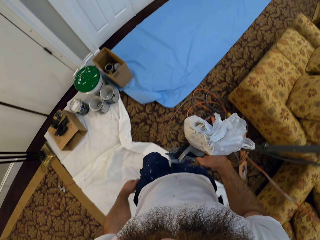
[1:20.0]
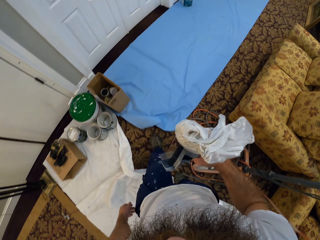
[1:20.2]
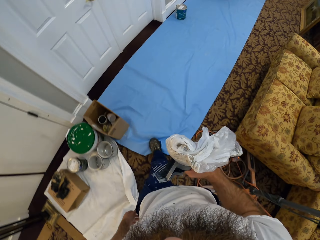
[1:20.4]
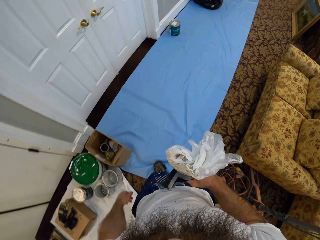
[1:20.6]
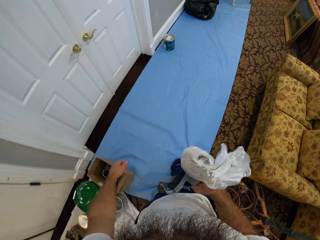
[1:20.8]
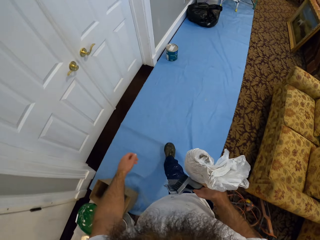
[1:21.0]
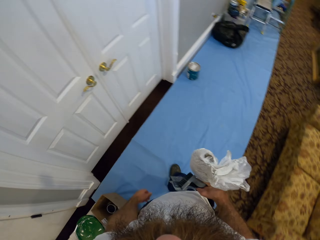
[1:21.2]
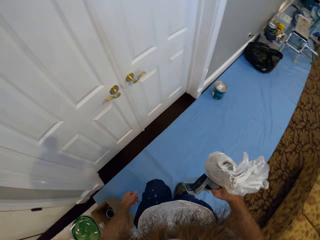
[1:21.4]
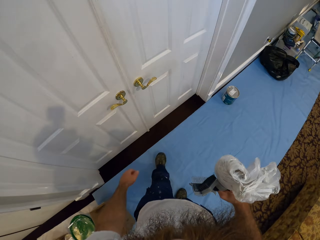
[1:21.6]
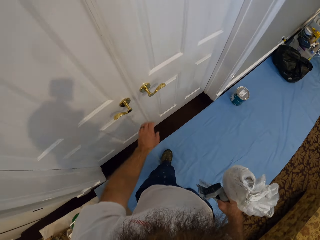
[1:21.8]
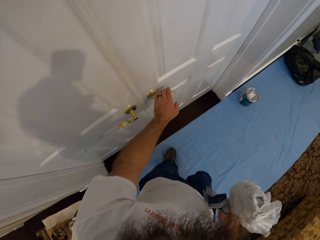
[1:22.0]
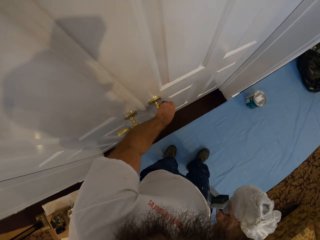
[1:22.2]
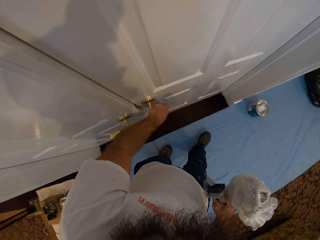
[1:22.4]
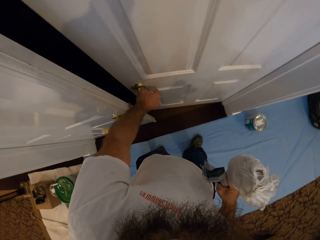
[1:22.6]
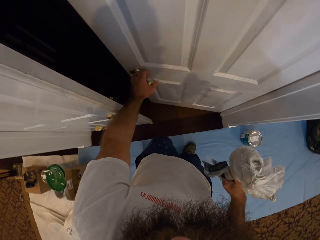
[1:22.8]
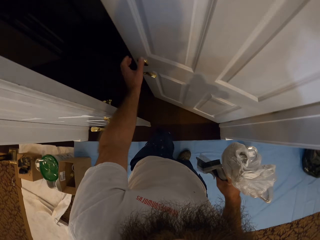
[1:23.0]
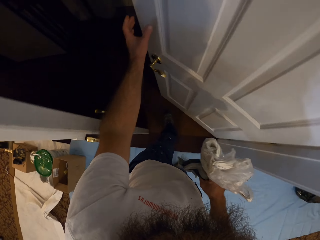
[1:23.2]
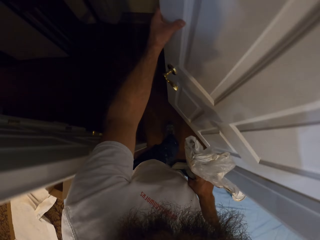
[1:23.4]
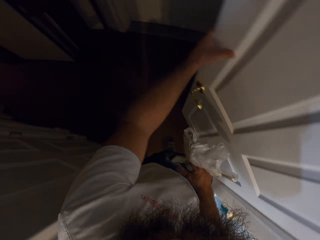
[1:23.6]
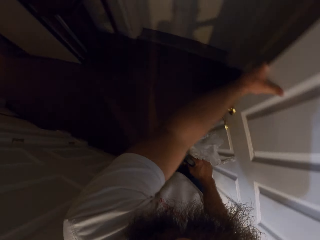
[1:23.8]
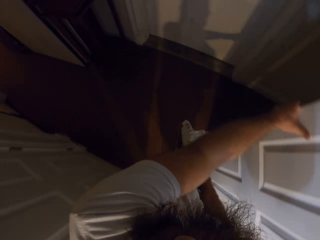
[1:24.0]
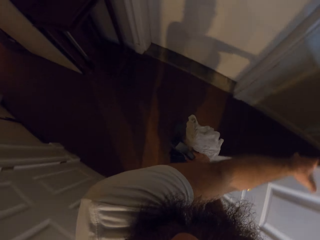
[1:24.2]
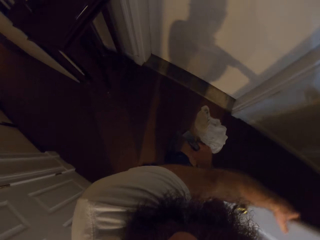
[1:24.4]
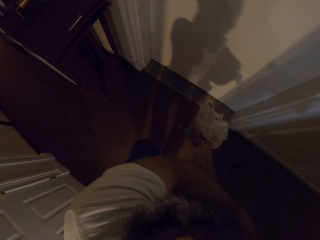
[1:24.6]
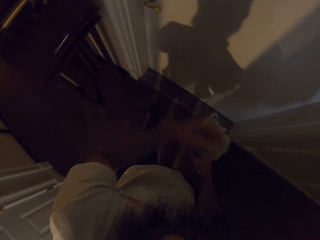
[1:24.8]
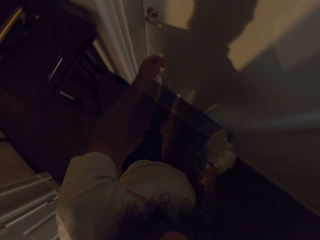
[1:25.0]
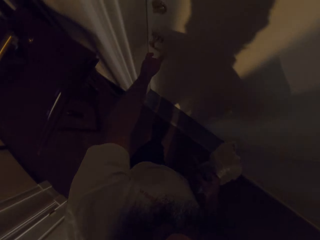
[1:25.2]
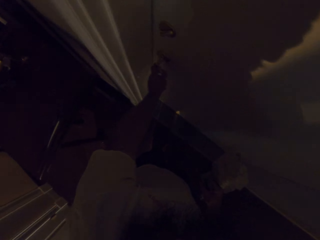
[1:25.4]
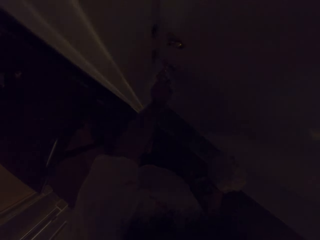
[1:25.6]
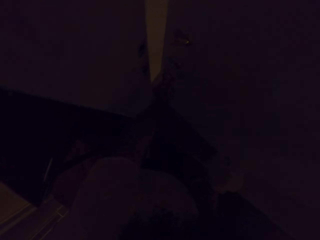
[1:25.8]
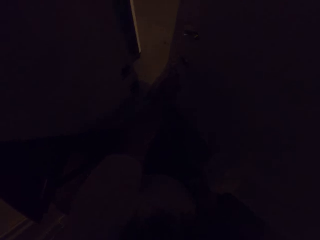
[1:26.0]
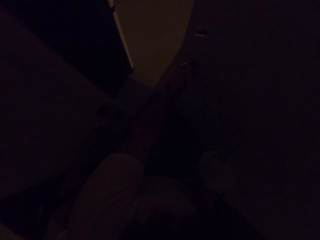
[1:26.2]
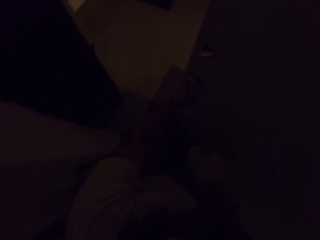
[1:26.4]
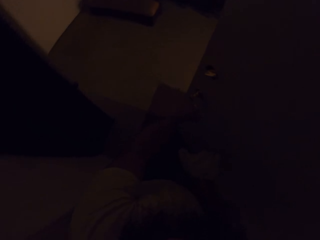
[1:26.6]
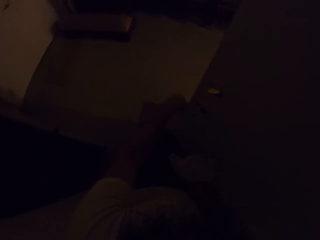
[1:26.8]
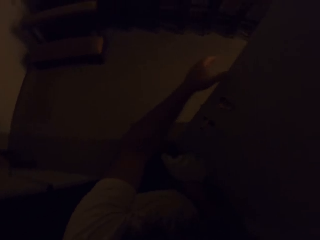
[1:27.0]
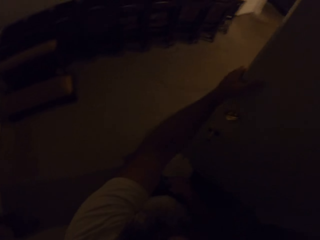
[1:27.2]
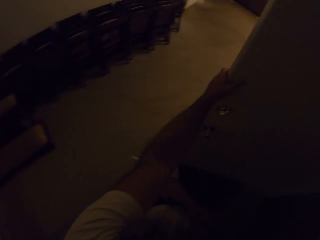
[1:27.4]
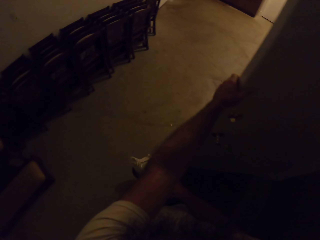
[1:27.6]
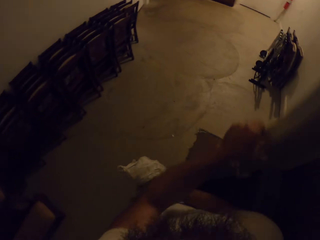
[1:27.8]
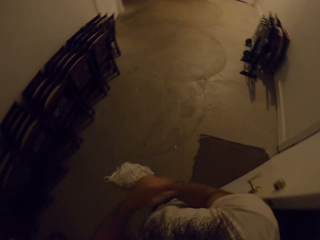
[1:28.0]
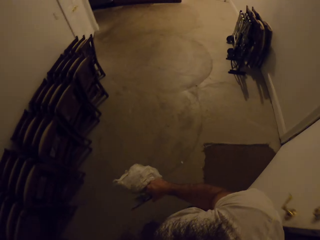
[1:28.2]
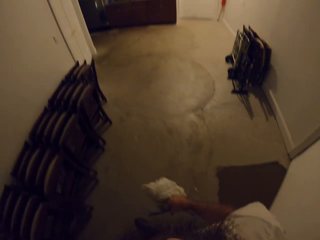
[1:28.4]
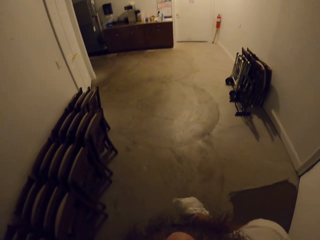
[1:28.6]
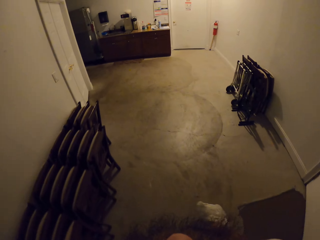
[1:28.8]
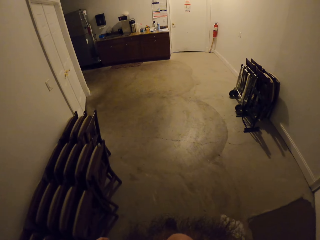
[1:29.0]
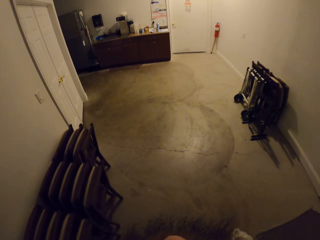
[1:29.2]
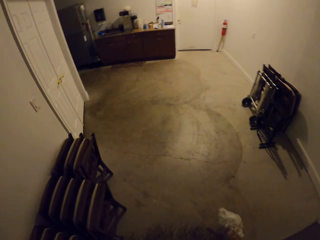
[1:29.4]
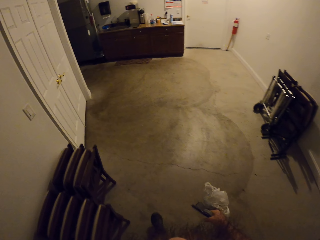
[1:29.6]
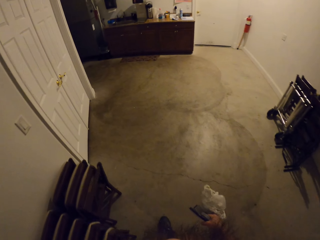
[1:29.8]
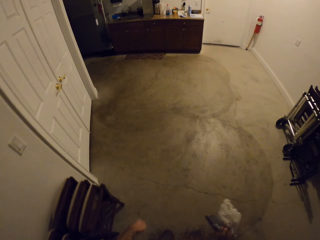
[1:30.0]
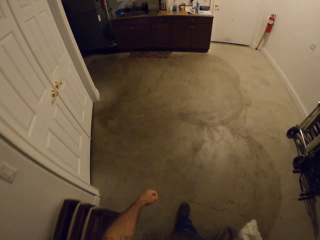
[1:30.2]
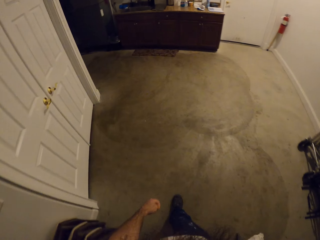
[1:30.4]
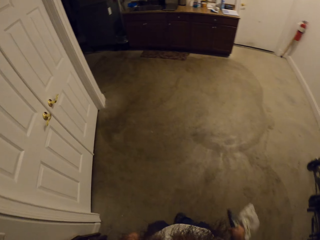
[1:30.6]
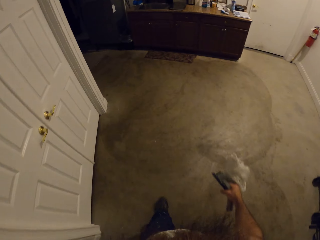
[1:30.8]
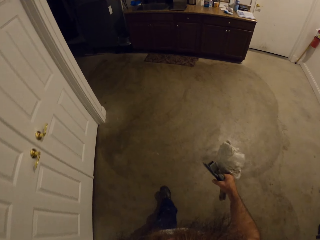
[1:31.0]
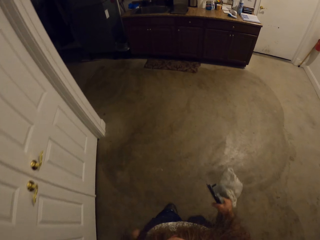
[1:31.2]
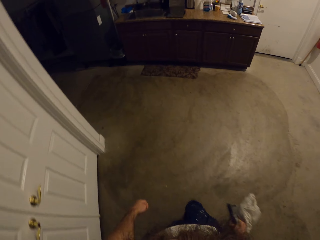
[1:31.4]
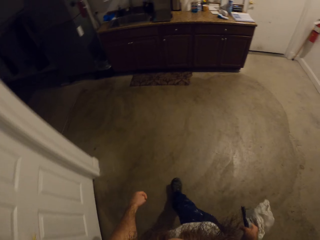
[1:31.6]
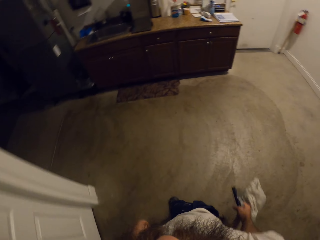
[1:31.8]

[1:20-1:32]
The camera wearer opens a door with his left hand. He holds the door with his left hand. He walks. He opens the door with his left hand. He walks. He holds the door with his left hand.

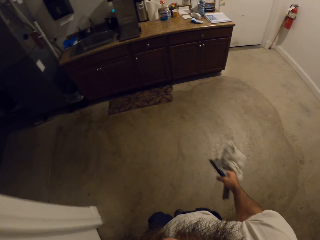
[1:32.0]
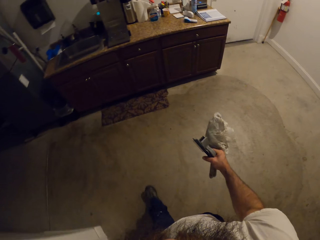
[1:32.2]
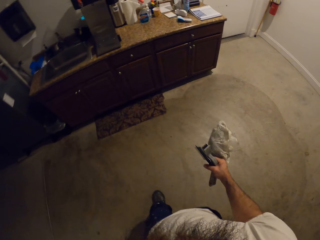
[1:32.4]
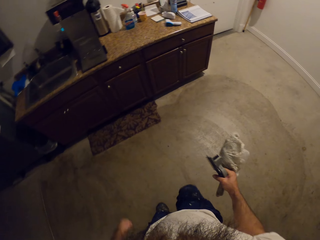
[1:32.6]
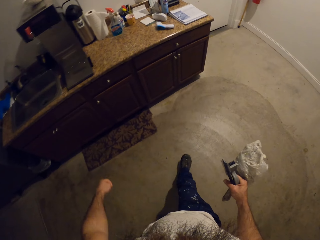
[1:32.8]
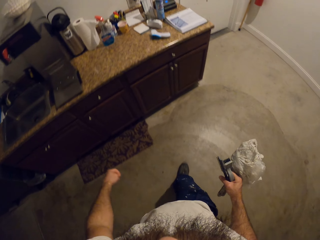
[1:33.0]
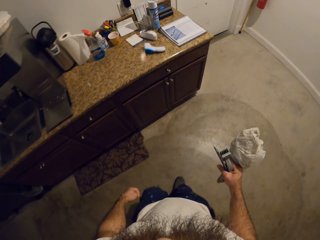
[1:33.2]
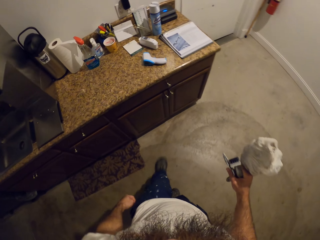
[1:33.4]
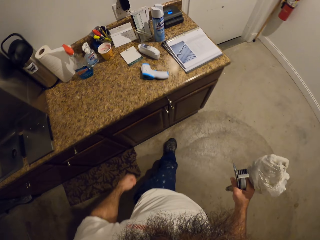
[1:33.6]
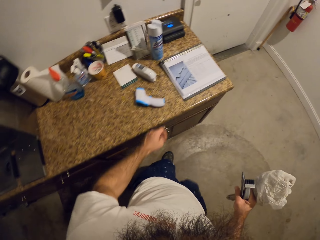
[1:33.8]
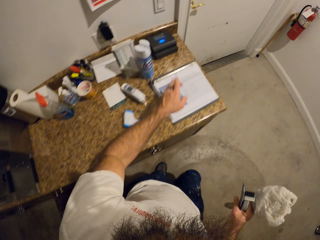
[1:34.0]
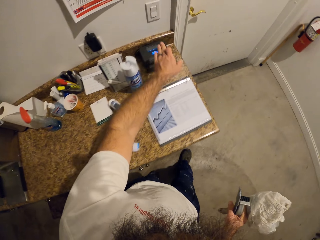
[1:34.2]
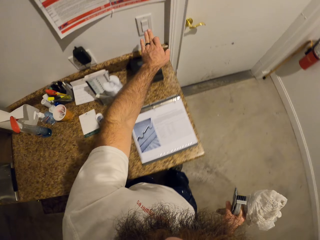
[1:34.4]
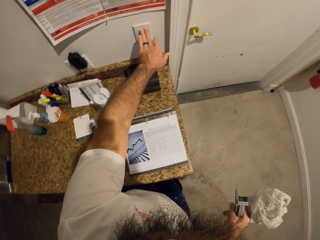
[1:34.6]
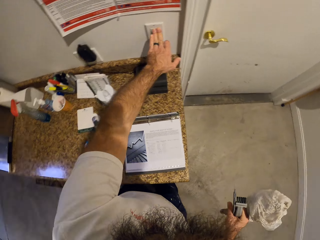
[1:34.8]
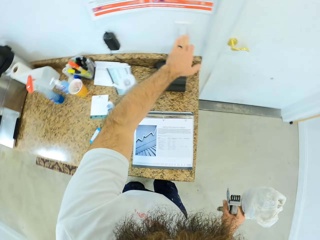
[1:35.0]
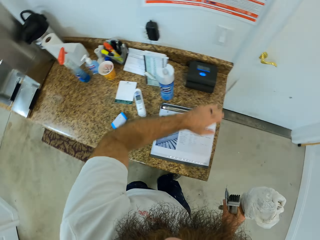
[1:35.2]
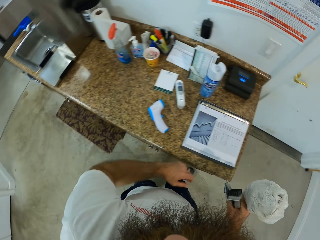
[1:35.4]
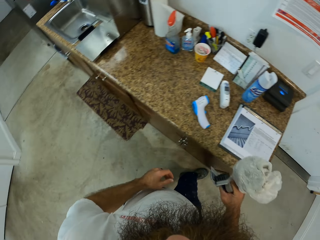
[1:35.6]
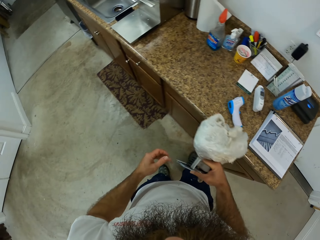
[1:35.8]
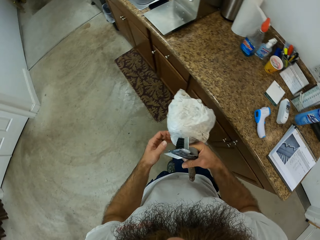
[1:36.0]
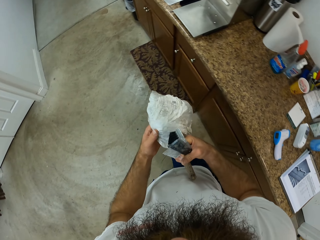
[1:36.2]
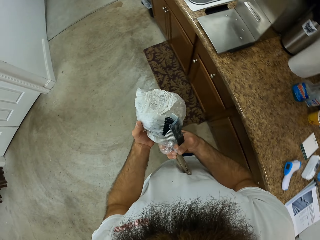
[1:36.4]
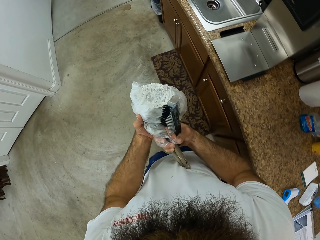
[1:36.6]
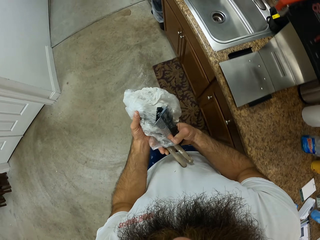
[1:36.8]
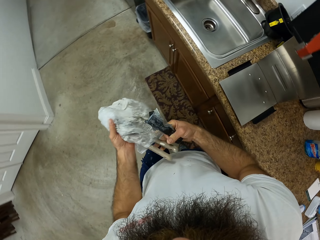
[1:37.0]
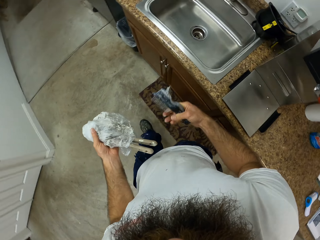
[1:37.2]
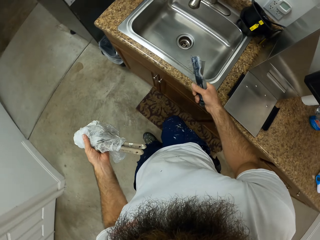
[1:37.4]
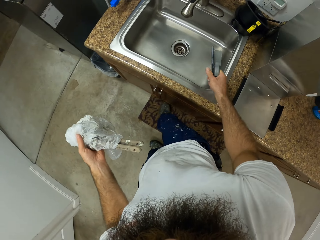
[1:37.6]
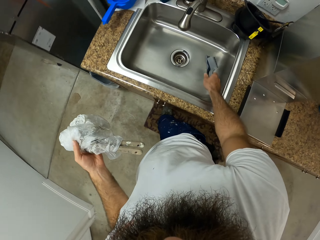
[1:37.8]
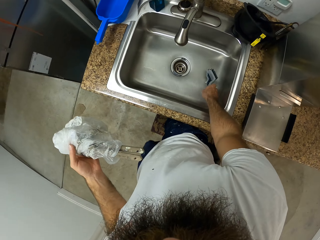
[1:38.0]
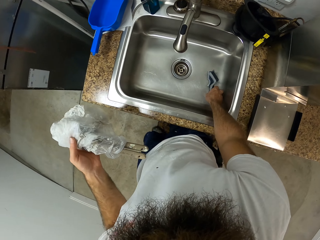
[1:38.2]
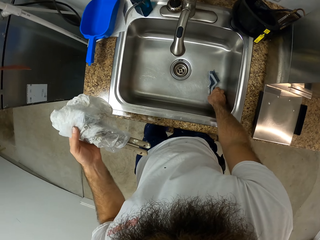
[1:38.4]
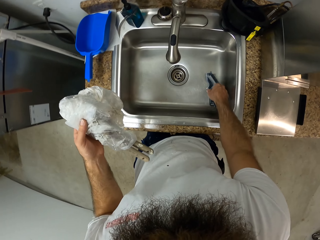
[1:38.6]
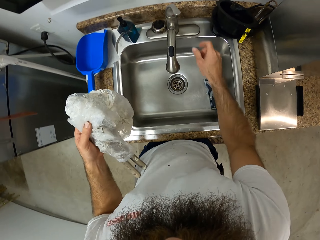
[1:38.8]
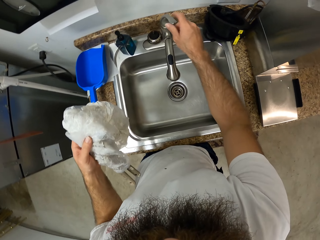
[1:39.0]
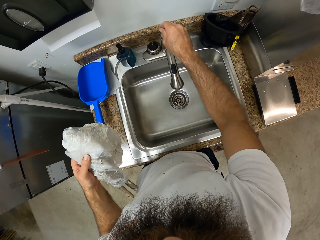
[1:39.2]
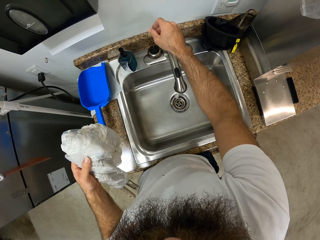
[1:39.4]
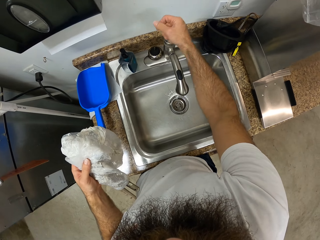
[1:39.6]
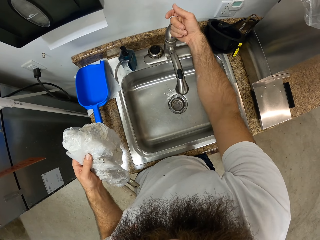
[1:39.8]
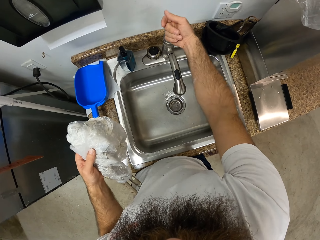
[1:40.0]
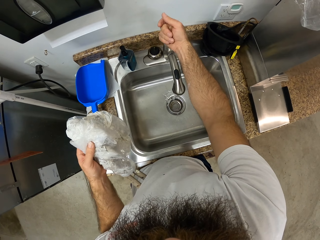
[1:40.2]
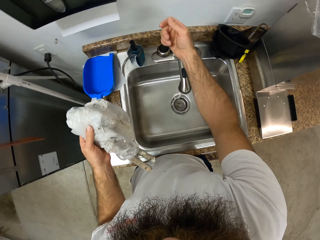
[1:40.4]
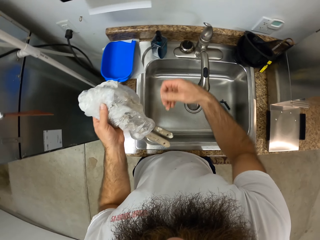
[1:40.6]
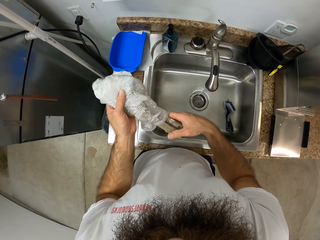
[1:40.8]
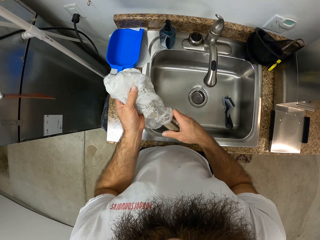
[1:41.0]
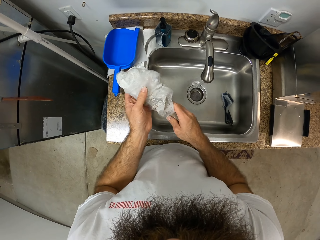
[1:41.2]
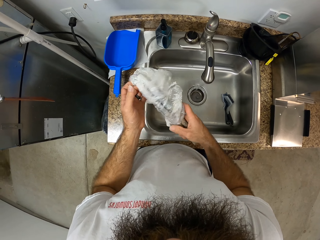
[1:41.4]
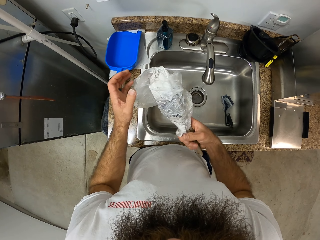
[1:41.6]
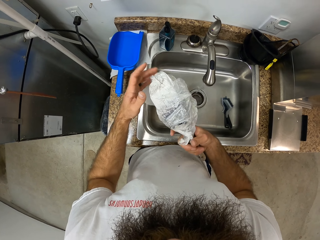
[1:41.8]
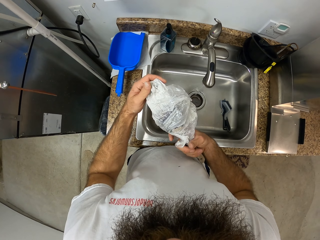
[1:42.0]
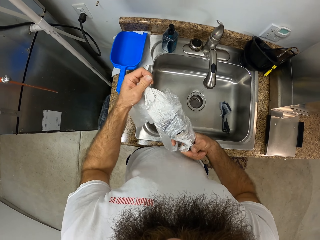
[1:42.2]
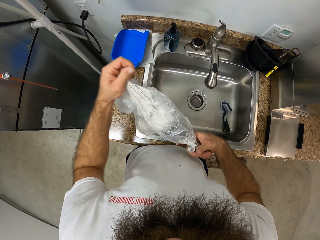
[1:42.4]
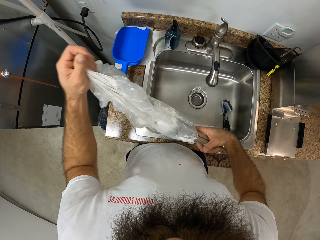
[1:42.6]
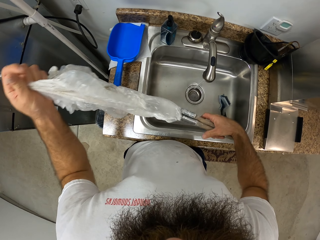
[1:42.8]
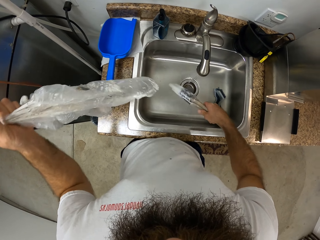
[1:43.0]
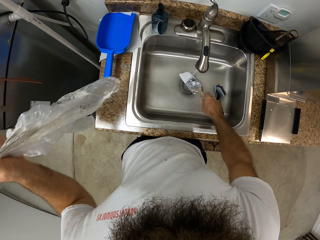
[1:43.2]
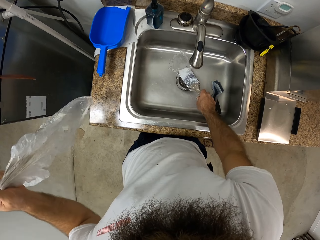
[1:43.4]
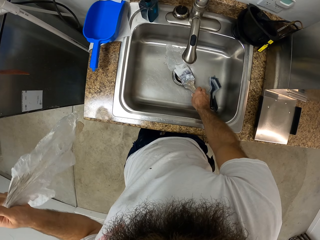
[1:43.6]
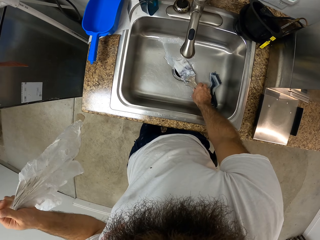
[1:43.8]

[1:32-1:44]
The camera wearer switches a switch in a wall with his left hand. He walks. He passes some paint brushes wrapped with the polythene bag from his right hand to his left hand. He drops some hand brushes in his right hand into a kitchen sink. He opens a tap on the kitchen sink with his right hand. He removes the polythene bag wrapped round the paint brushes with both hands, and drops the paint brushes in the kitchen sink with his right hand.
